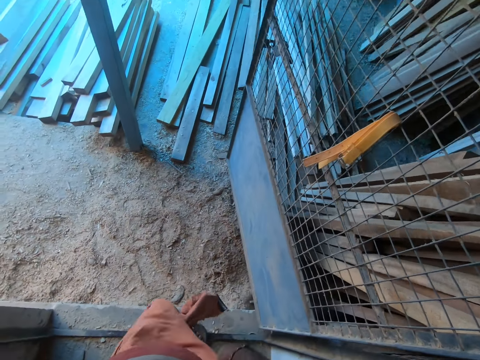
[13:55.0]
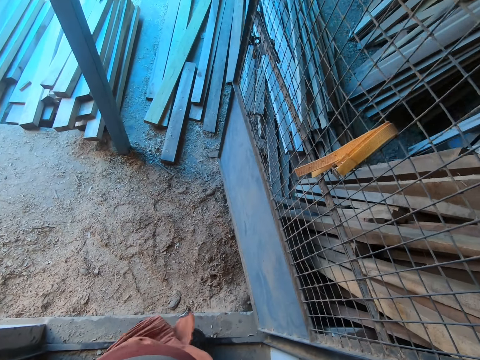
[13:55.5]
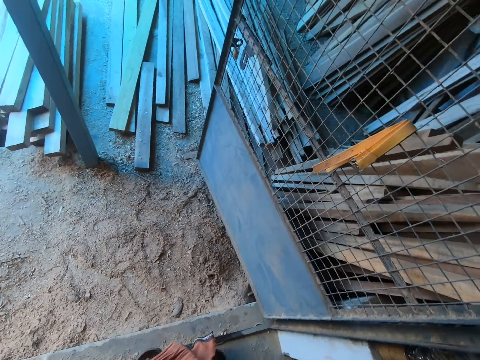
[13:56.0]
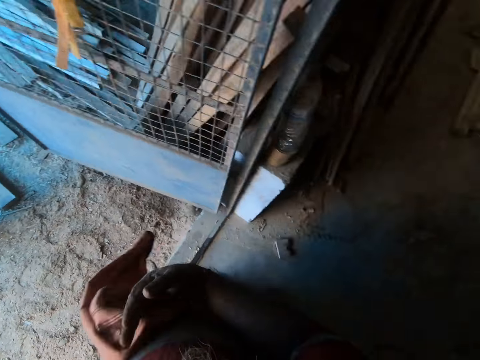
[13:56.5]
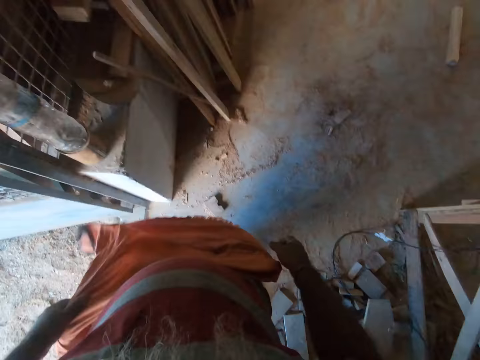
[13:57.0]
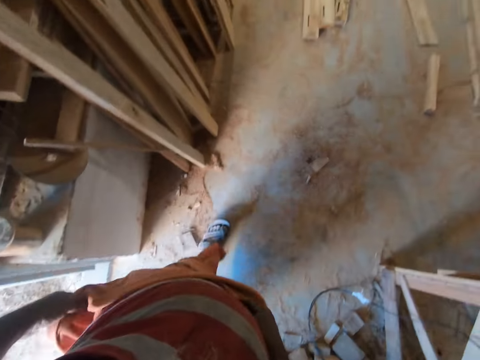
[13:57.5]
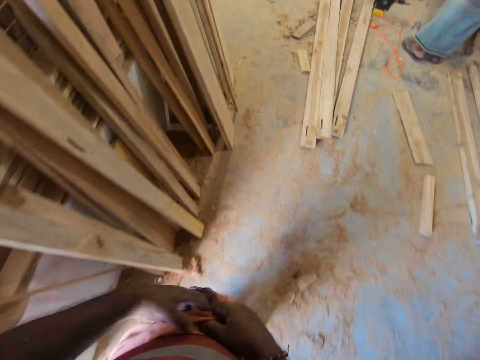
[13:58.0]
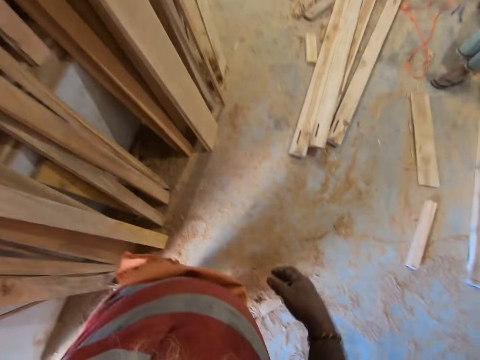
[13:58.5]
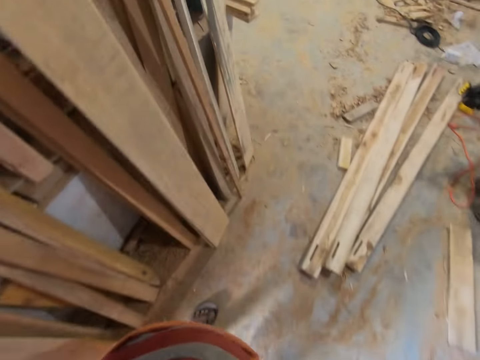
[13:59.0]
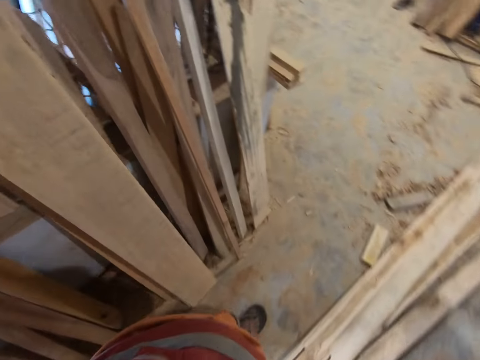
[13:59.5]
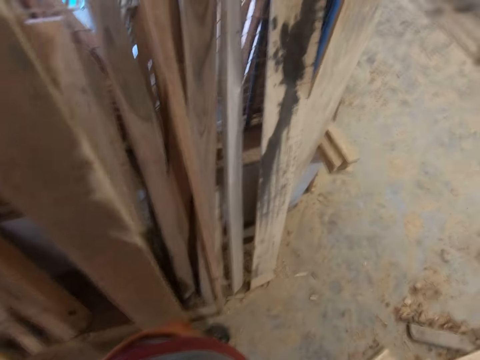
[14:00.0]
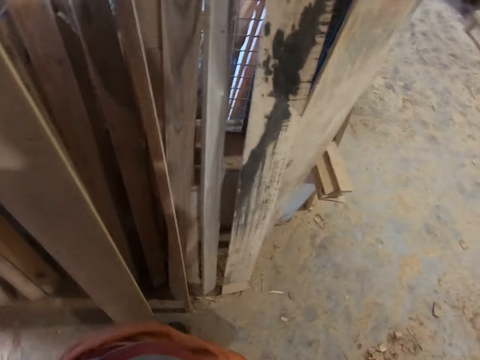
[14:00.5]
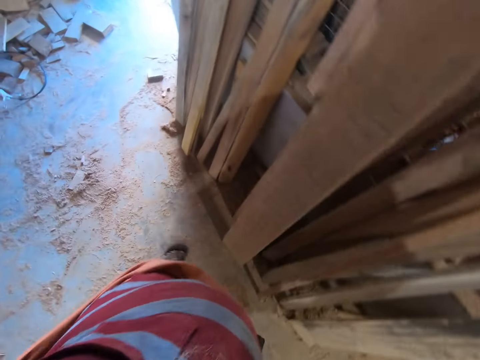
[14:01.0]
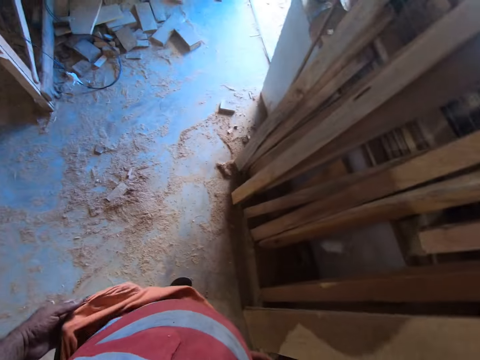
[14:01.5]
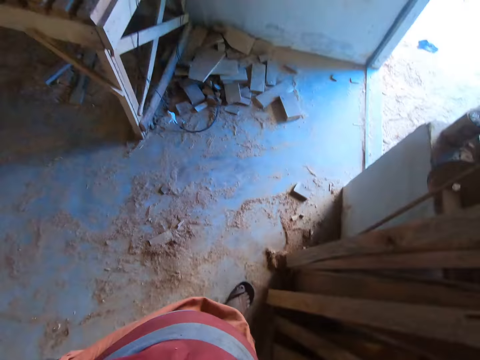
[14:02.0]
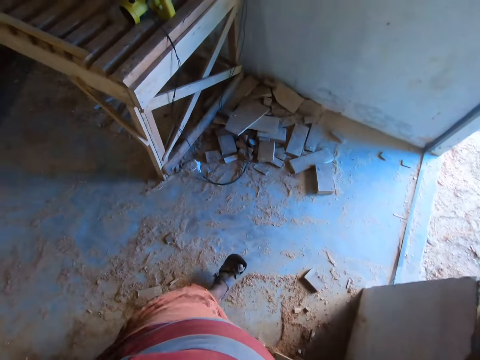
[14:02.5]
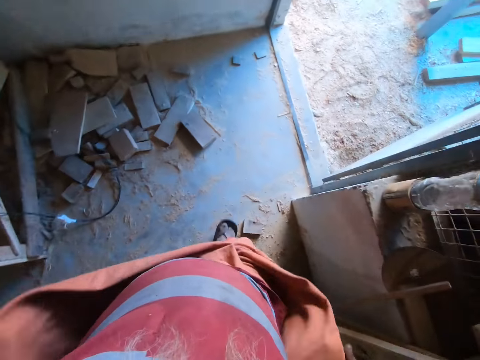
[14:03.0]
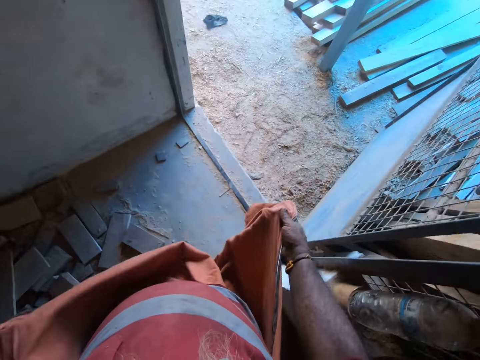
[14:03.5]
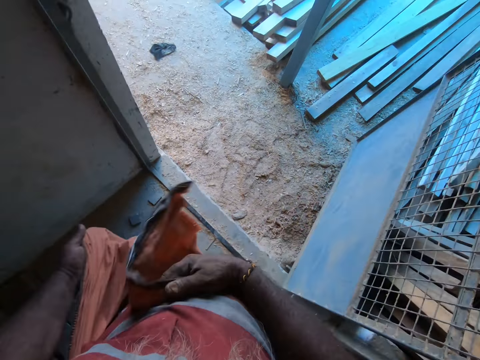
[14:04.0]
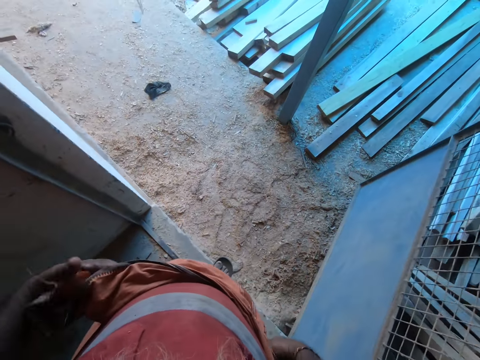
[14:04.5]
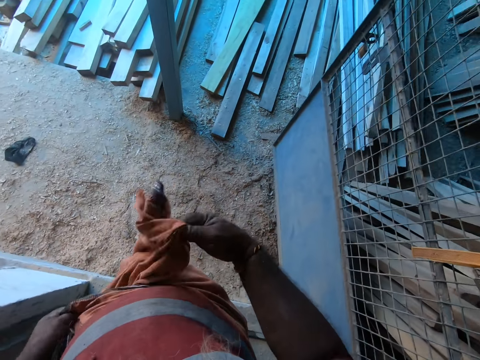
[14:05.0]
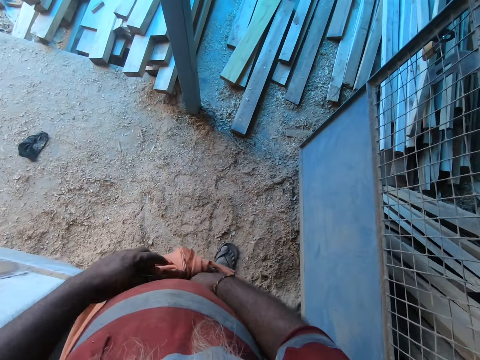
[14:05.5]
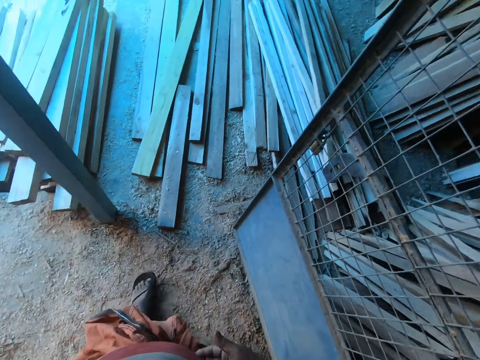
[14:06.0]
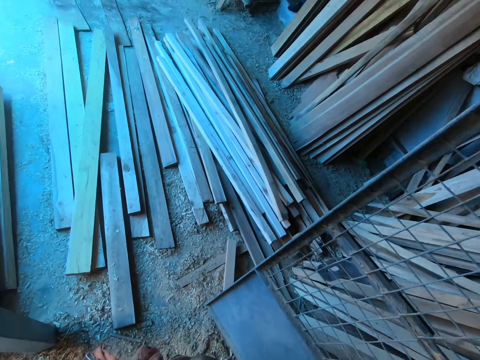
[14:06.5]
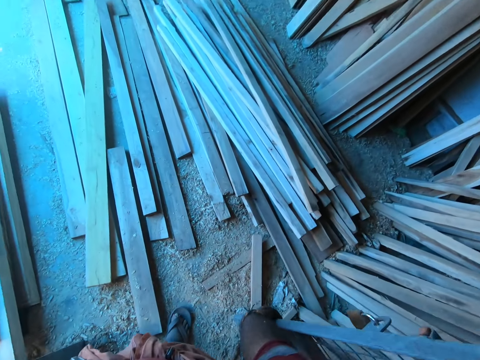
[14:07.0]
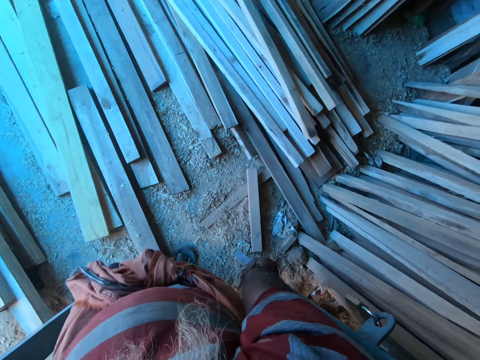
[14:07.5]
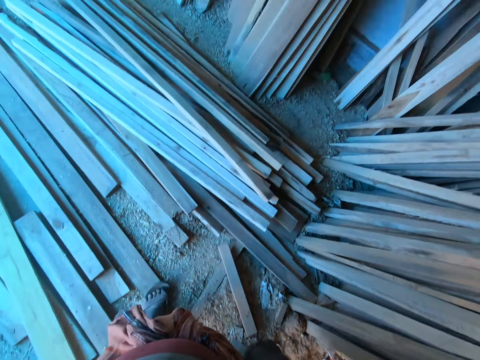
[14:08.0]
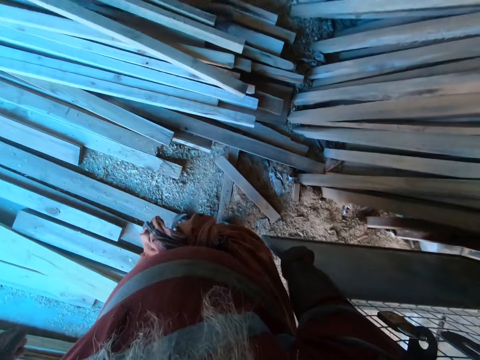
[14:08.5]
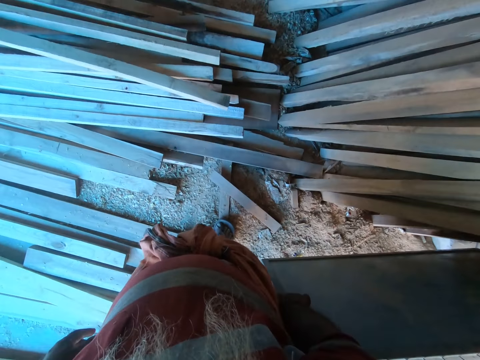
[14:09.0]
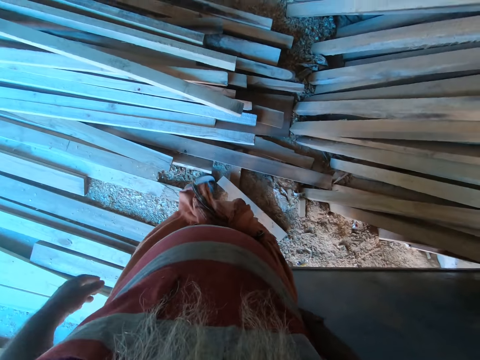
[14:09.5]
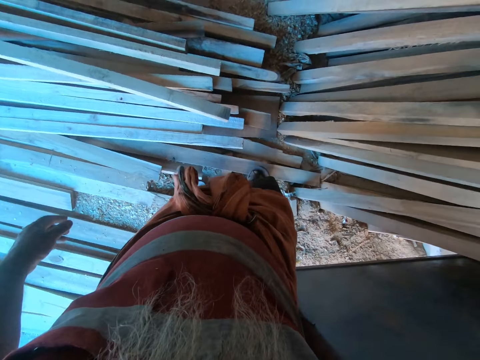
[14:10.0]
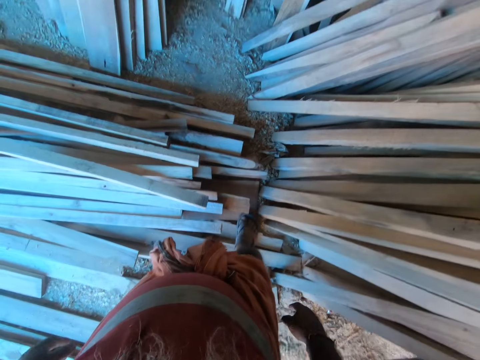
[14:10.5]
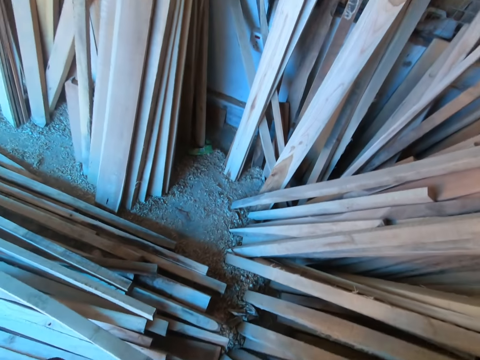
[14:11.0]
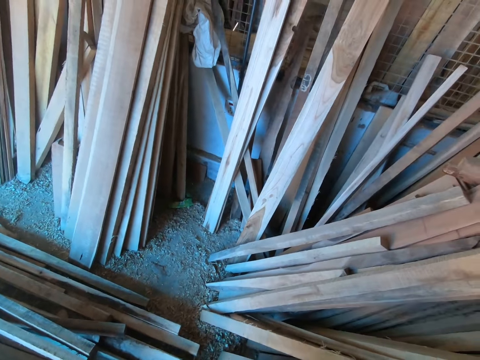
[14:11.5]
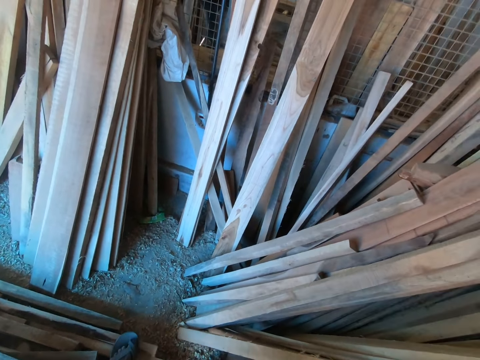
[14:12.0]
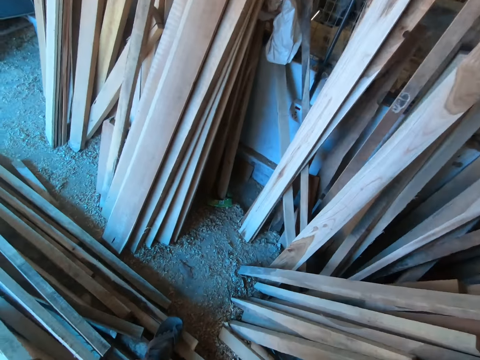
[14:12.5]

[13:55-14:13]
The camera wearer looks around. He adjusts his wrapper with his left hand. He walks in the workshop. He adjusts his wrapper with both hands. He steps outside the workshop, touches the door and walks on the timber.

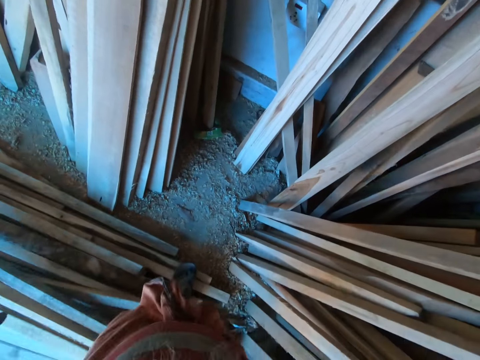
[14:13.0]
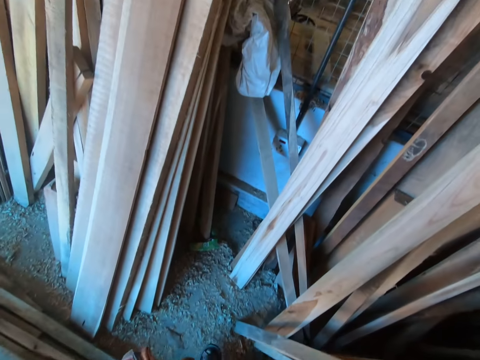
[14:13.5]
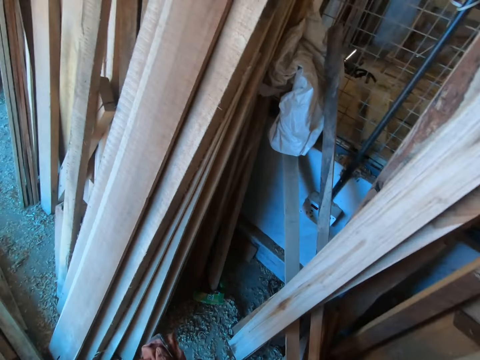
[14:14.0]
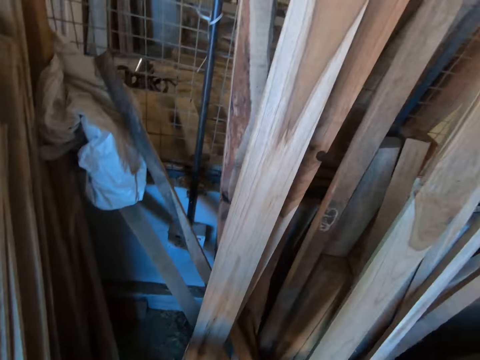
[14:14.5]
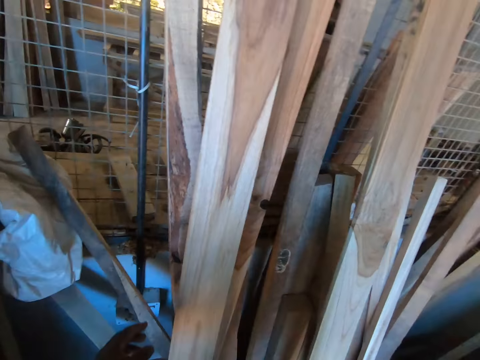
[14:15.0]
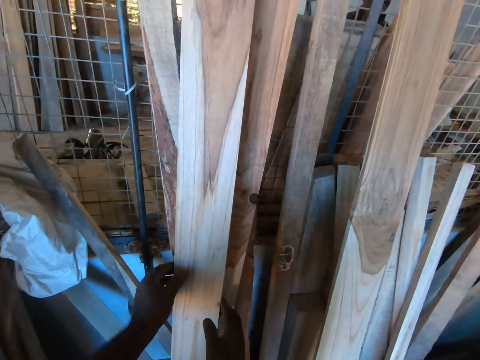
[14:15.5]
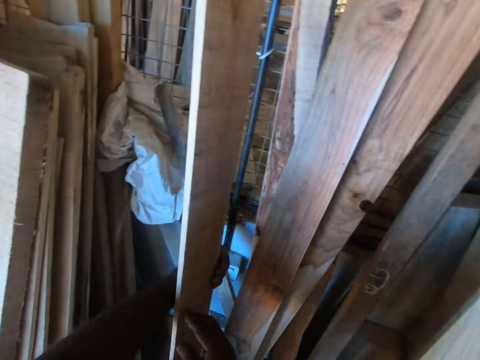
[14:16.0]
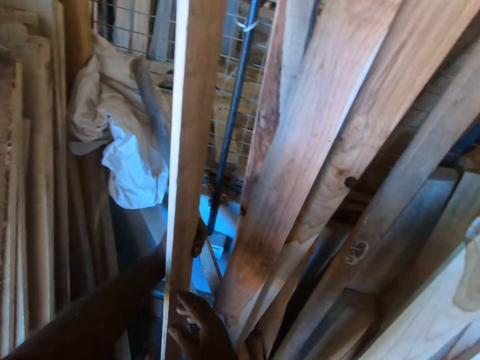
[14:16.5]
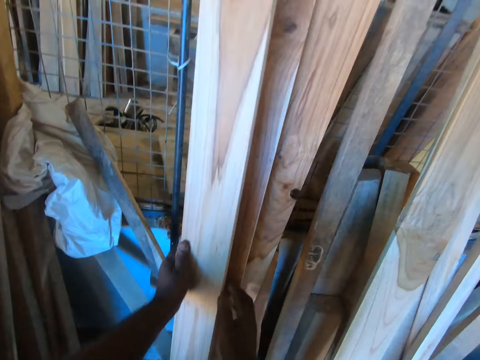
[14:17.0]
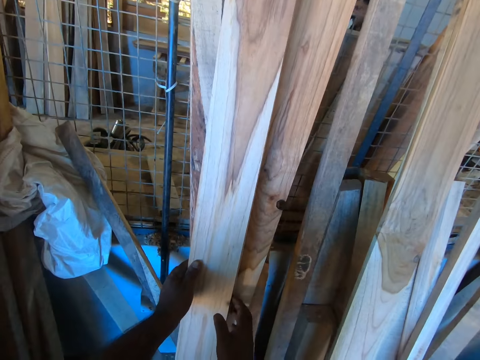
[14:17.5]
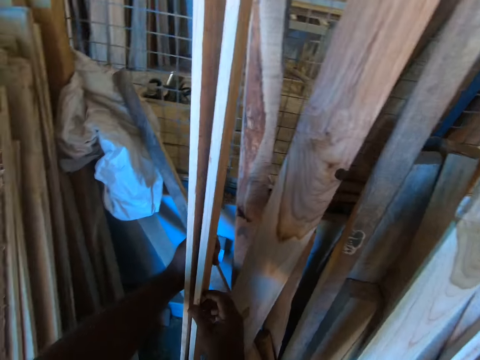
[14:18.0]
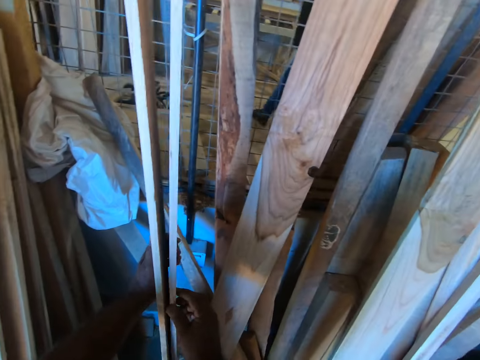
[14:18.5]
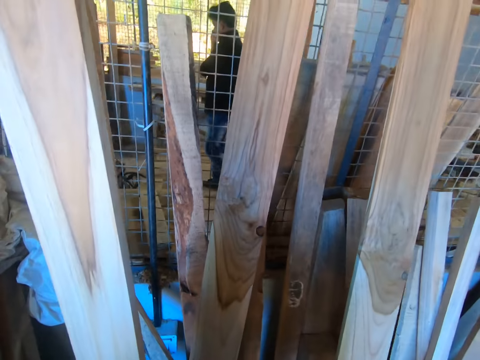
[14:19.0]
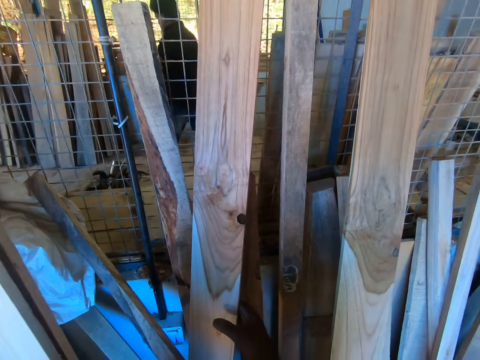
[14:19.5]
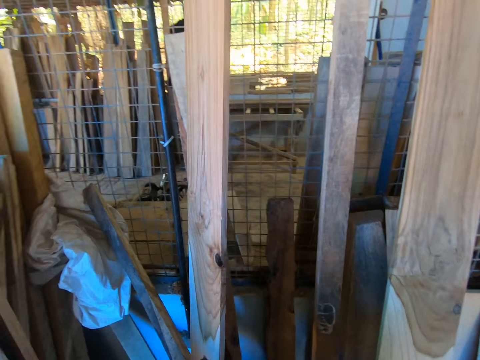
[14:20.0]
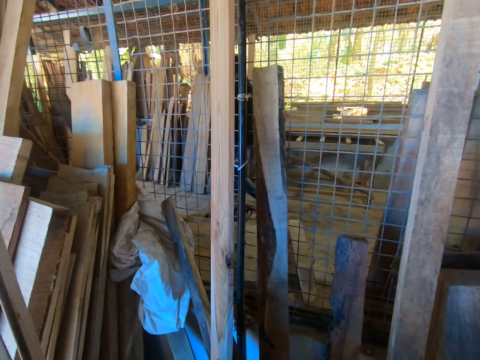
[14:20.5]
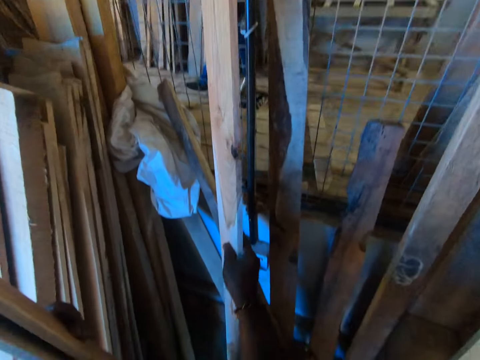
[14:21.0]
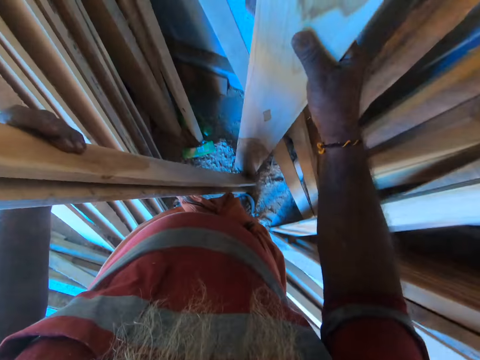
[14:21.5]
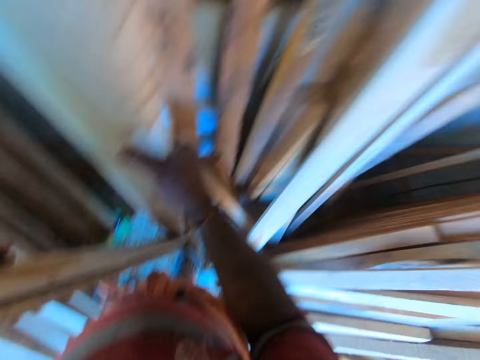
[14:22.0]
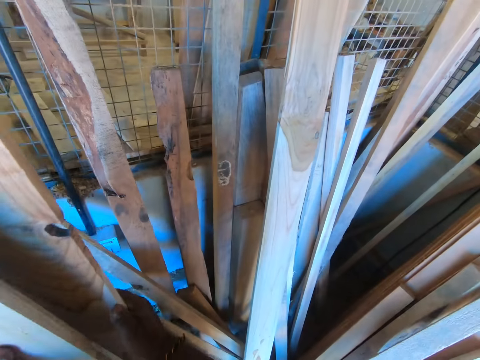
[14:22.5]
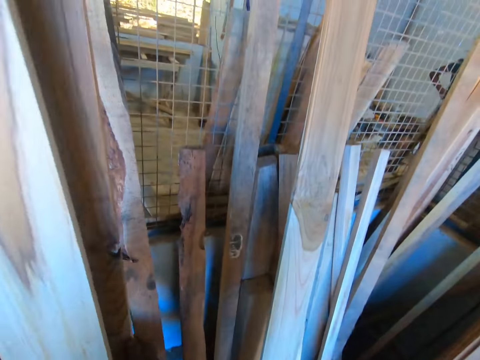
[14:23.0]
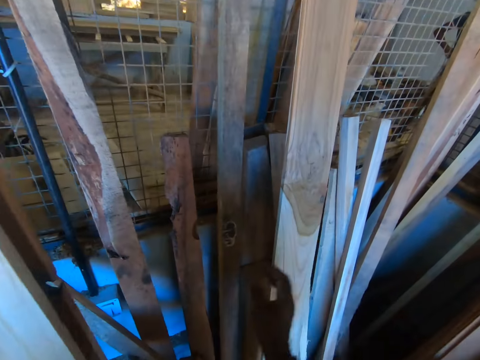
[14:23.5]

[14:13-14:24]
The camera wearer picks up the timber. He passes some planks resting against a window with his right hand to his left hand. He stares on the timber. He picks up the timber, stares on the timber, picks up another timber and stares on the timber.
